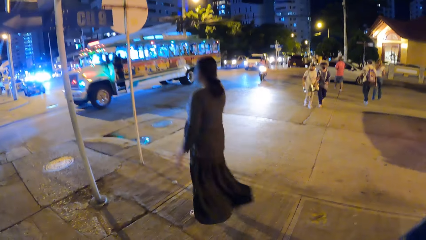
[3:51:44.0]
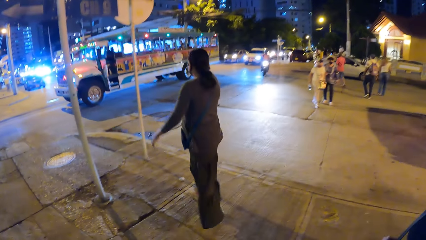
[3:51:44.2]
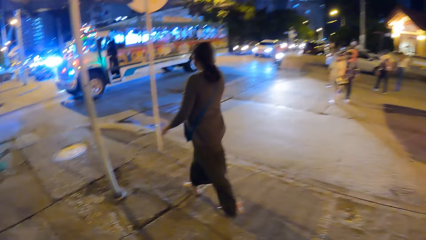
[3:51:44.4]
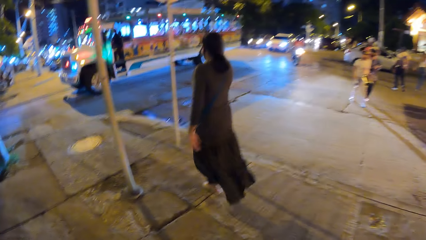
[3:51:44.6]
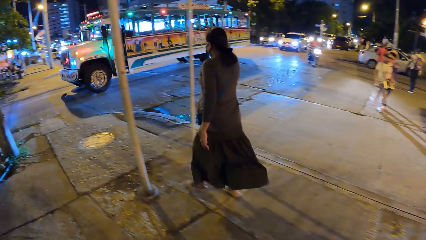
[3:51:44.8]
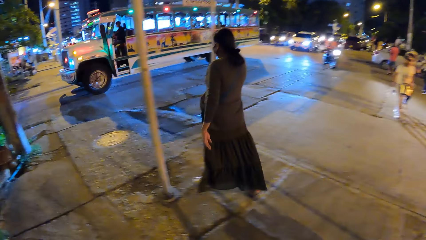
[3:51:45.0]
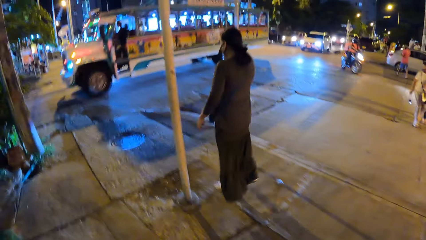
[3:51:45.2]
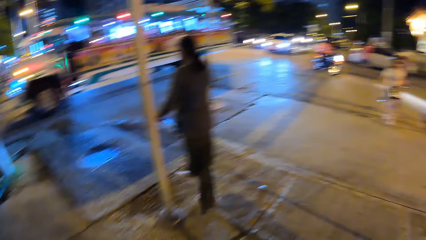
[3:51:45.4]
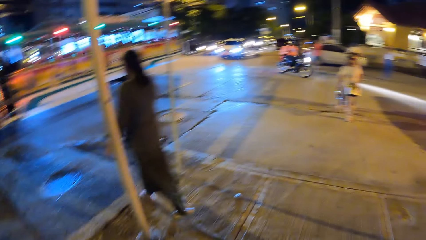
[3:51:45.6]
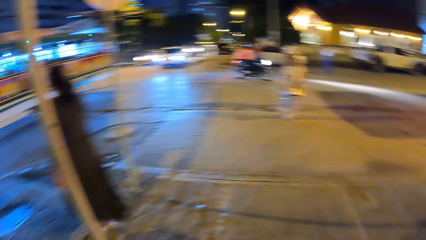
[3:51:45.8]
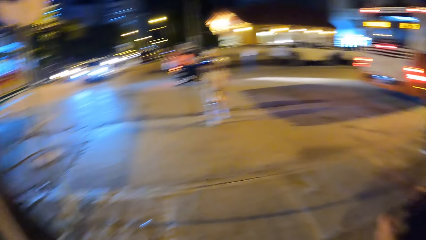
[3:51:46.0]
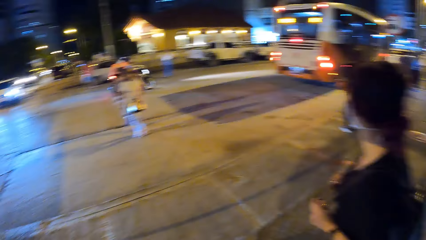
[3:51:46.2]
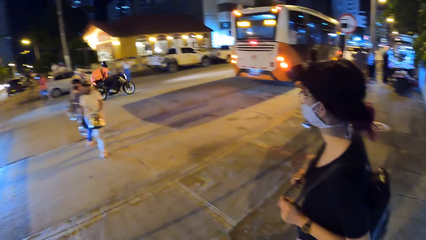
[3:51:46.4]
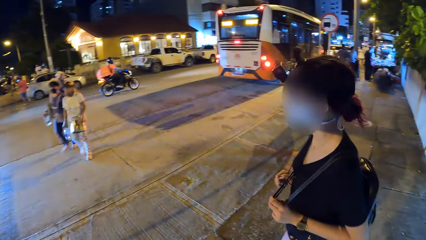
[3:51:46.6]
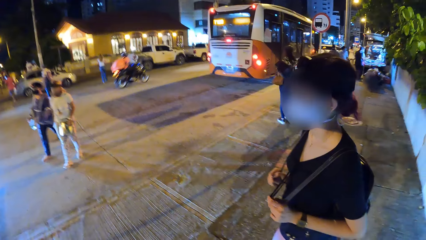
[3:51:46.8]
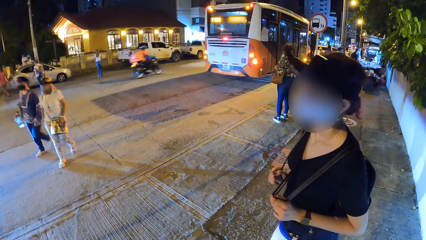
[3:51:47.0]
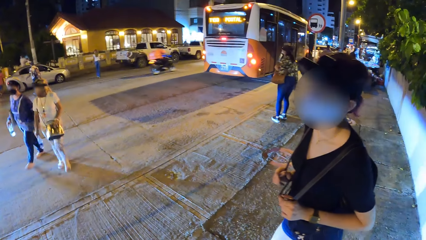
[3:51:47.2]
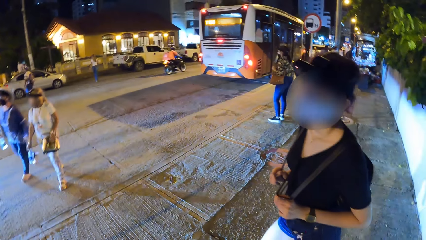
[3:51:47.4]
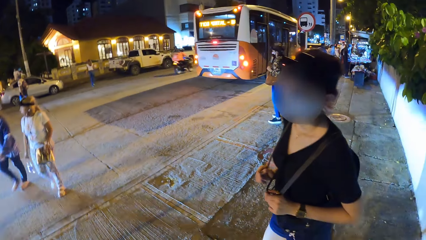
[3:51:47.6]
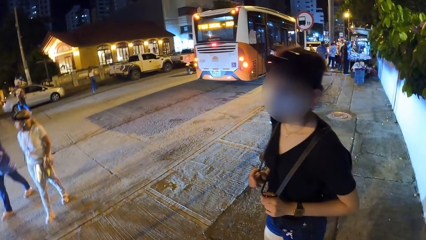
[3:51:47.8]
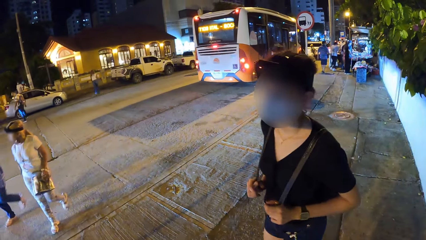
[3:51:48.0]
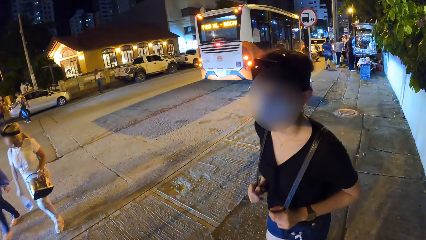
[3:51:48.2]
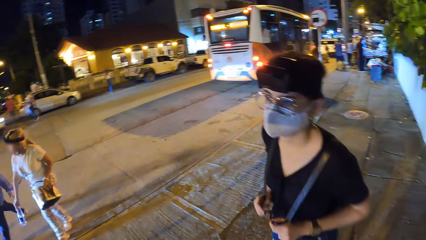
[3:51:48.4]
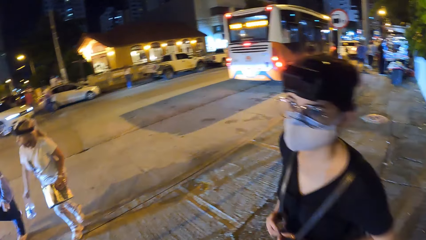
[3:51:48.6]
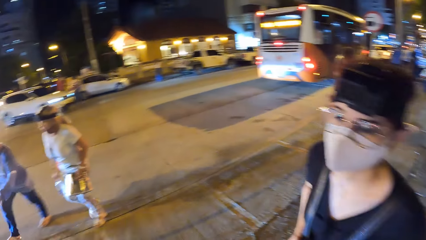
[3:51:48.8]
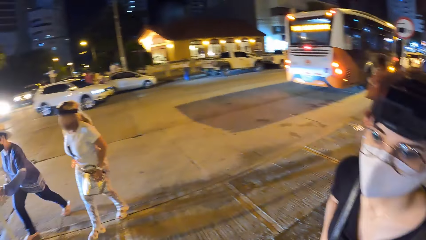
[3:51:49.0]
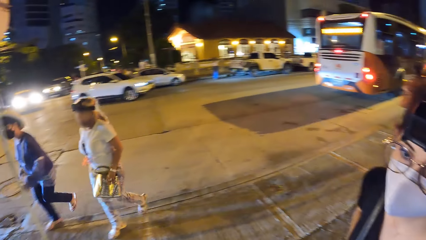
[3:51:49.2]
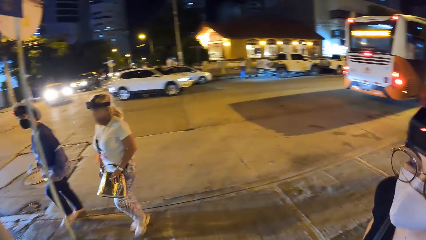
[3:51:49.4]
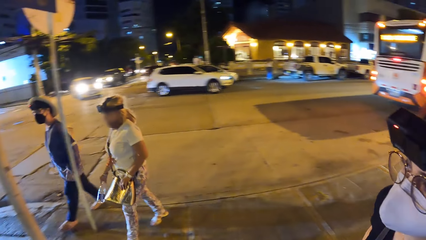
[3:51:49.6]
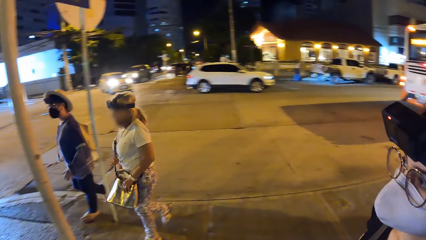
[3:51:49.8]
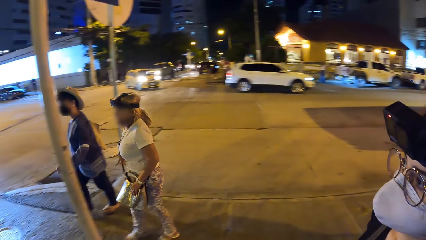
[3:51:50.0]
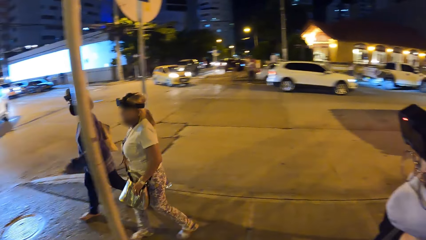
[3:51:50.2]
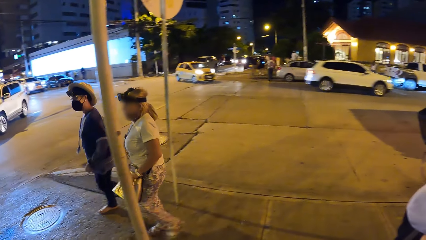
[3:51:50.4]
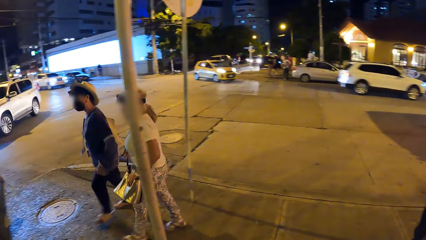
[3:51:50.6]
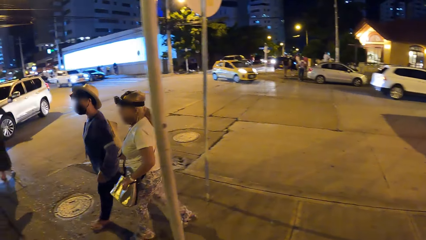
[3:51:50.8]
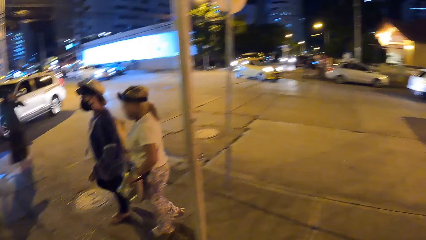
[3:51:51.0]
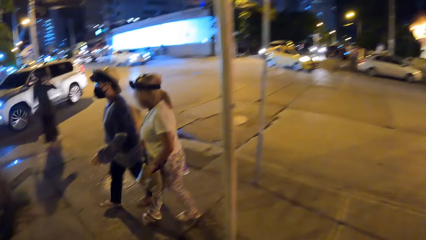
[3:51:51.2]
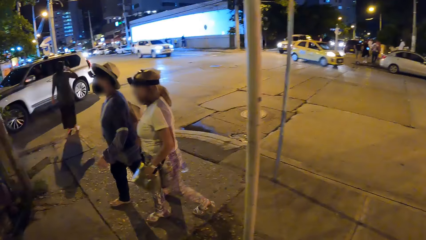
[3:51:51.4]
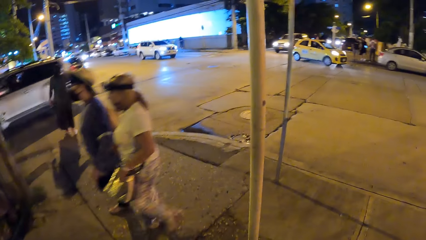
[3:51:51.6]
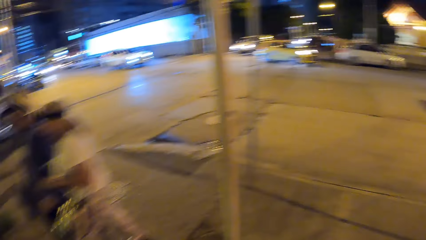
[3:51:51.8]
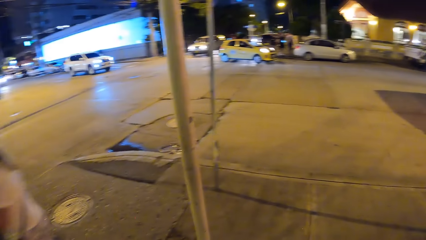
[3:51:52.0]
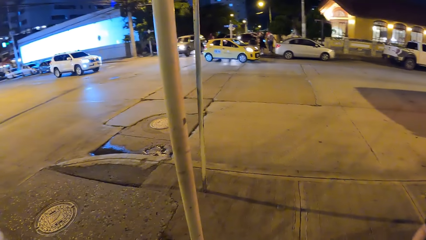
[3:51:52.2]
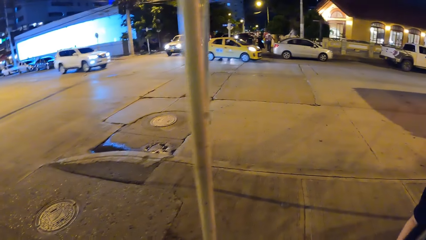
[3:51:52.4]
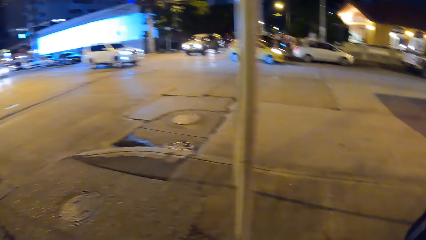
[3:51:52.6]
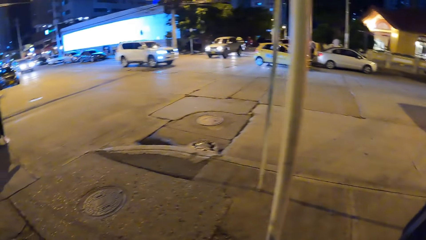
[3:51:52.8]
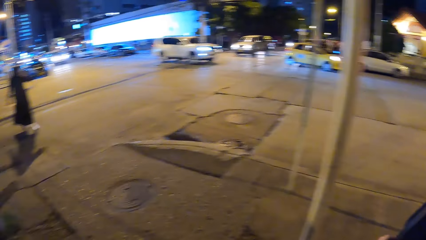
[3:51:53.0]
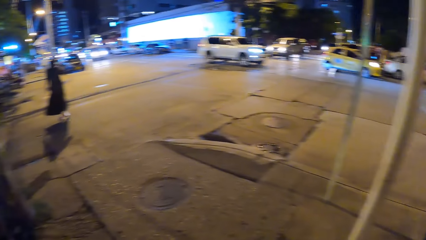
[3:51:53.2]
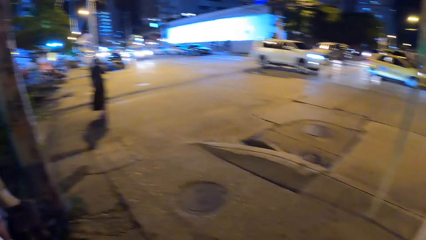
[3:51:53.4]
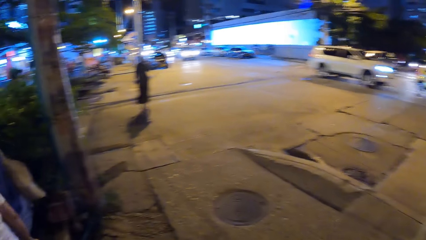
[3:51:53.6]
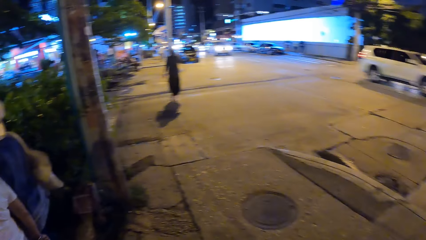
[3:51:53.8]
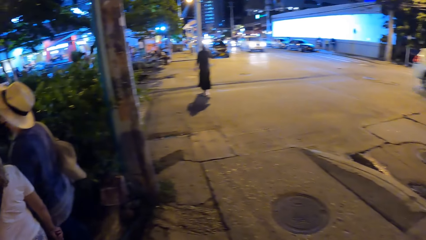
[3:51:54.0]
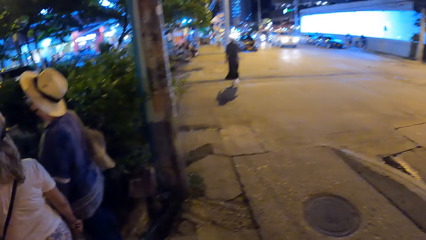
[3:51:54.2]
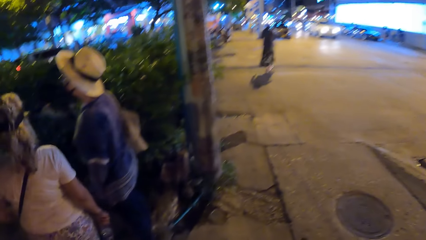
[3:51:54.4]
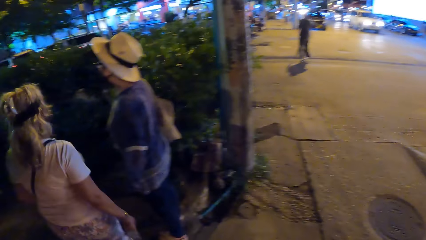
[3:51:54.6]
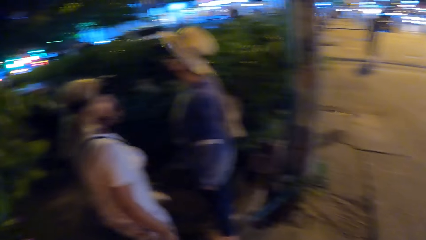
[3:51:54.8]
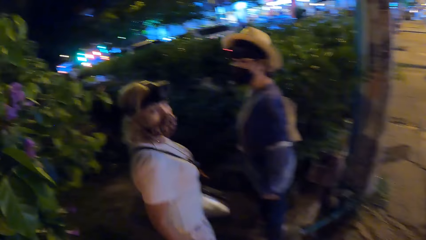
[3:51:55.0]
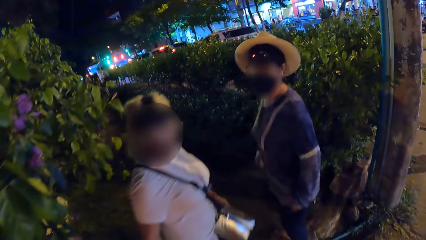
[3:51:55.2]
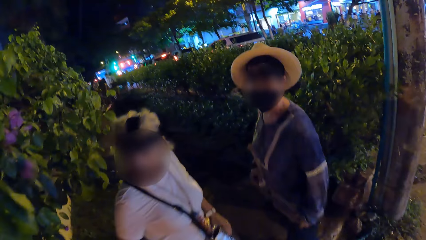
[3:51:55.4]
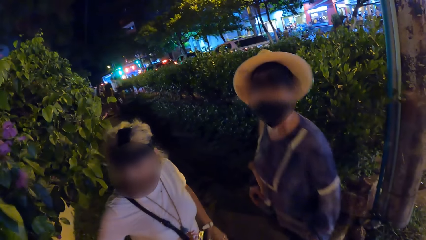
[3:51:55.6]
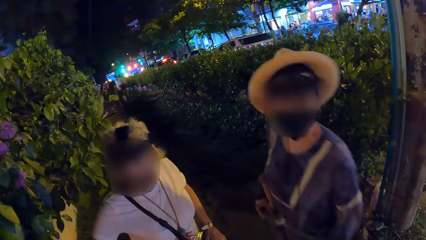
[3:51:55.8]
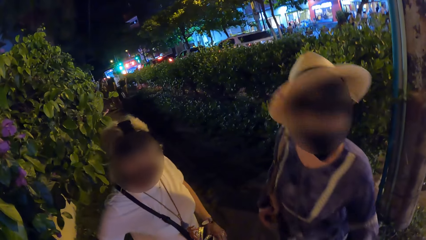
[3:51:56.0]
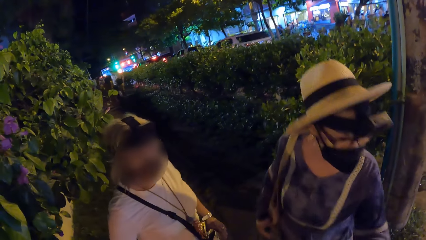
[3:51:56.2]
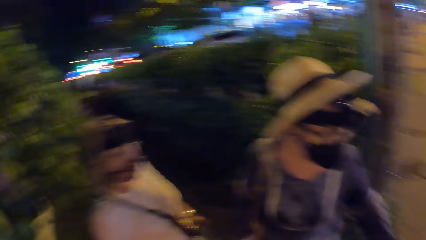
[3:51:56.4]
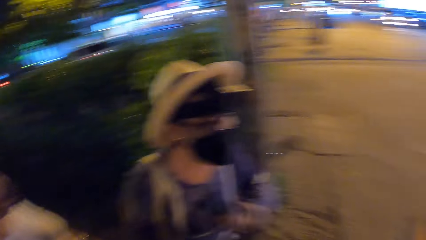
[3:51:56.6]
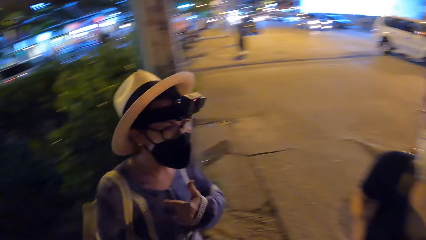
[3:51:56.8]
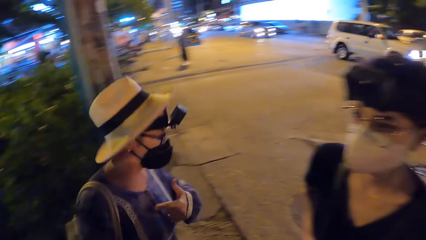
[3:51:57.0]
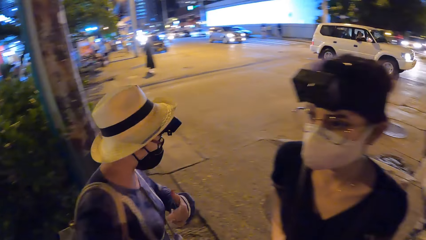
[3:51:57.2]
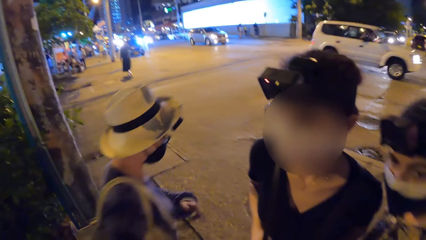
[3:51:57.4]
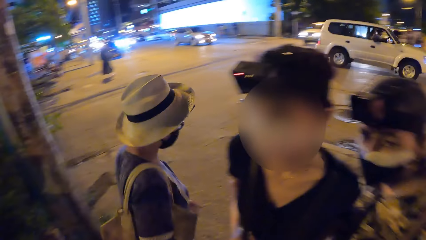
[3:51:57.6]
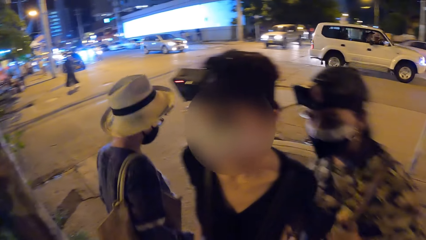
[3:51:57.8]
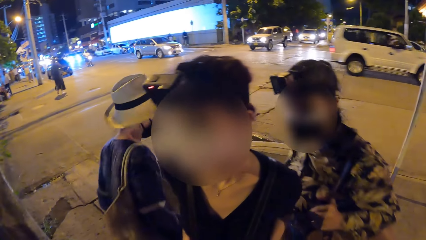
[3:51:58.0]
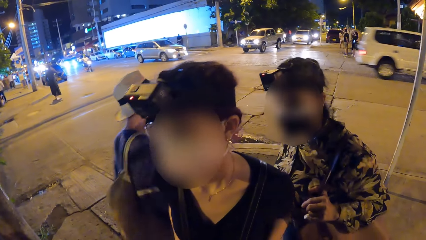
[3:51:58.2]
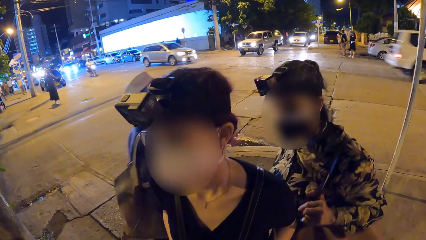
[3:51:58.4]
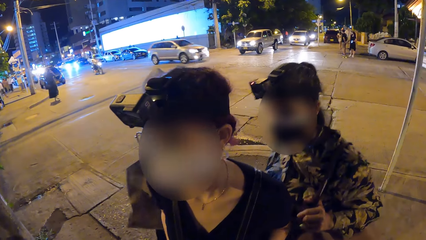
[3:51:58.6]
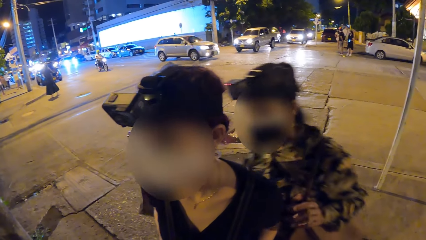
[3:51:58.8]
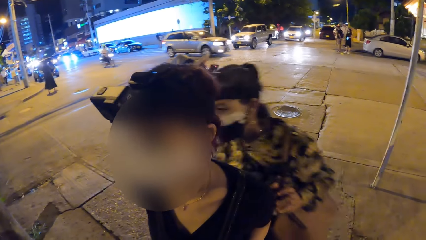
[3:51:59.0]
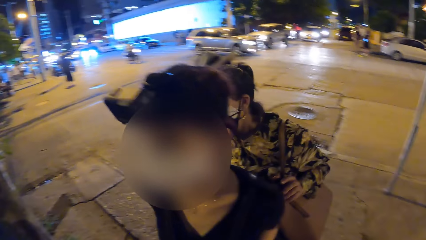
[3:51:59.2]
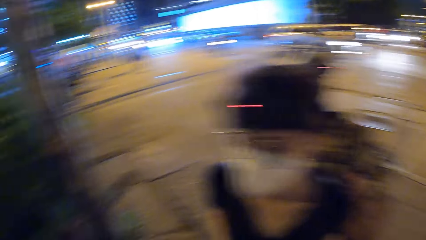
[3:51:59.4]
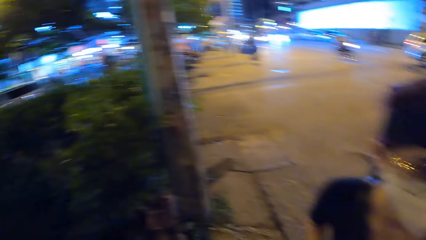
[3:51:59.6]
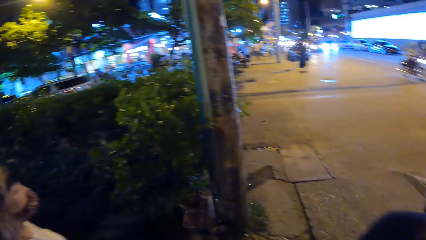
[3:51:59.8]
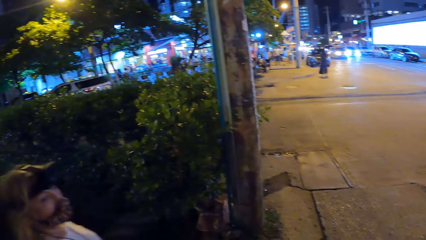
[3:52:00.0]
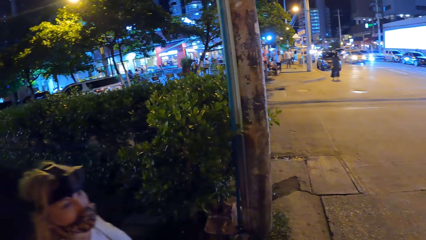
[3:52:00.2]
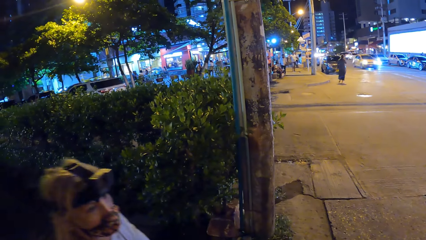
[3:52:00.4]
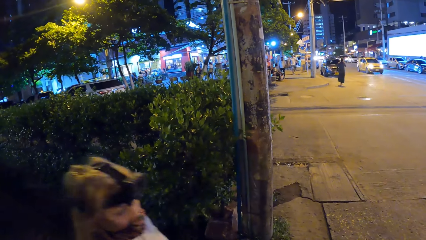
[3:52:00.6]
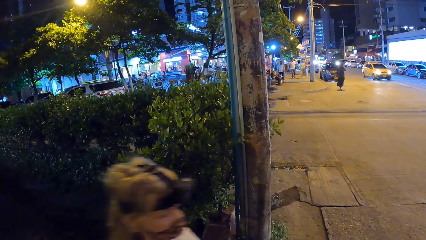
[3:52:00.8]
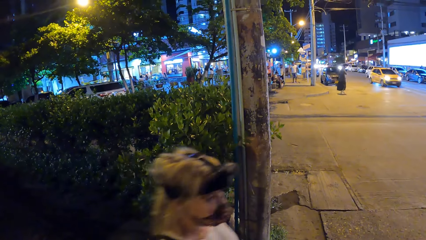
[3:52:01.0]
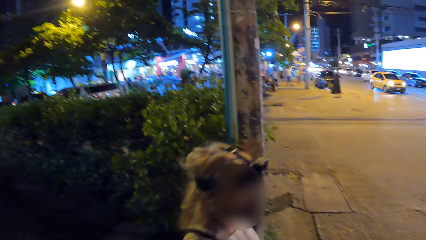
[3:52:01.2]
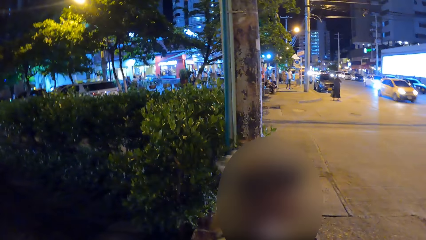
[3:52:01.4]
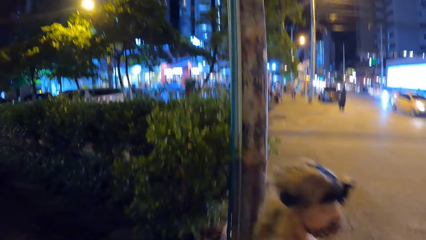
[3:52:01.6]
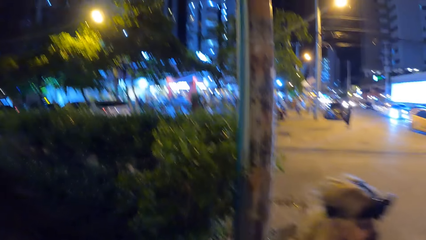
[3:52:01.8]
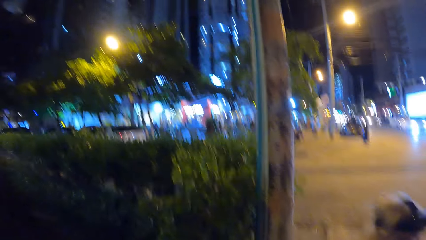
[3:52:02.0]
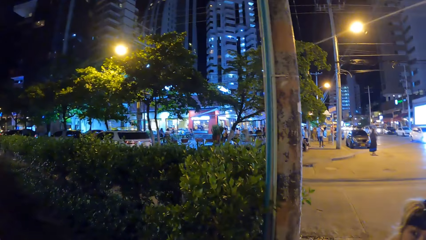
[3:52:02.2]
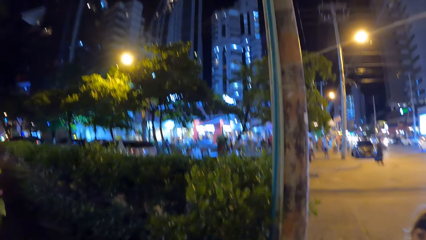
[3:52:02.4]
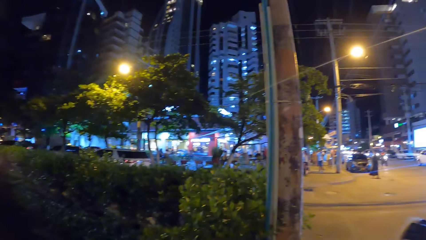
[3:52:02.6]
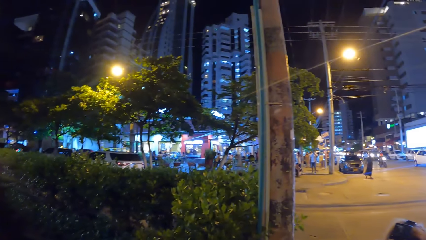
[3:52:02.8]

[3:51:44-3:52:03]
A lady stands on the road. The camera wearer stands on the pavement with another lady. The other lady holds her backpack. The camera wearer moves around the pavement. They look around the road. Two other ladies walk past the camera wearer on the walkway. The other lady and the first lady stand in front of the camera wearer. A woman walks past the camera wearer on the walkway.
